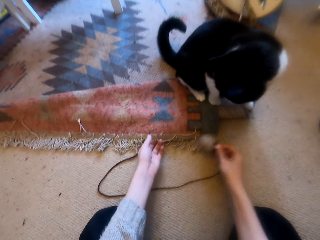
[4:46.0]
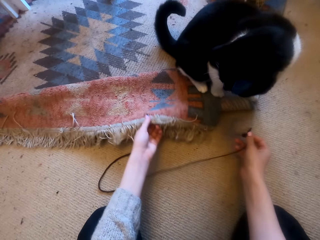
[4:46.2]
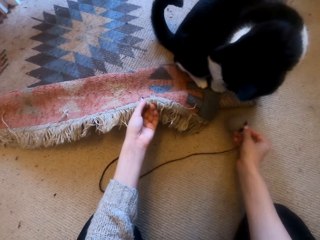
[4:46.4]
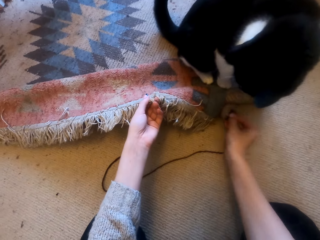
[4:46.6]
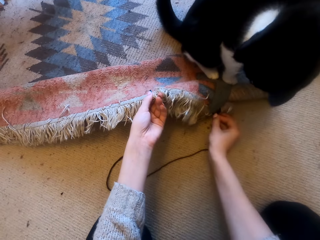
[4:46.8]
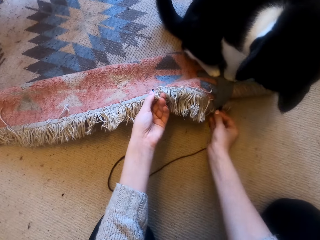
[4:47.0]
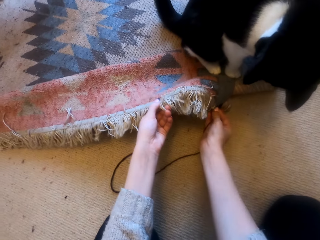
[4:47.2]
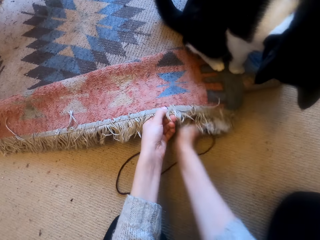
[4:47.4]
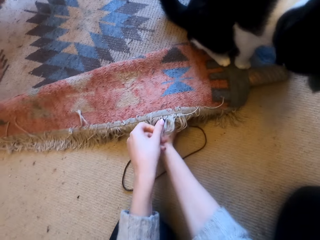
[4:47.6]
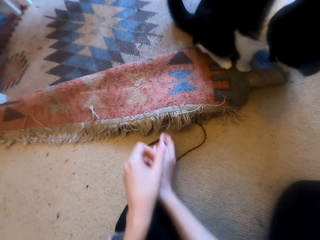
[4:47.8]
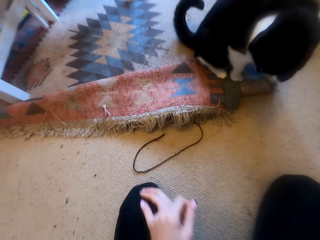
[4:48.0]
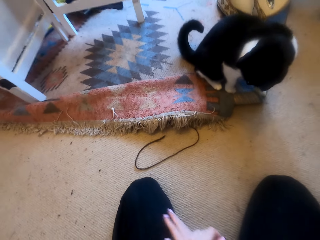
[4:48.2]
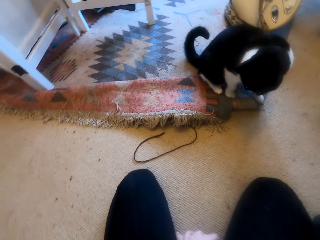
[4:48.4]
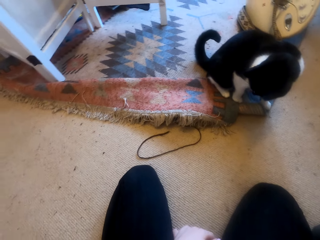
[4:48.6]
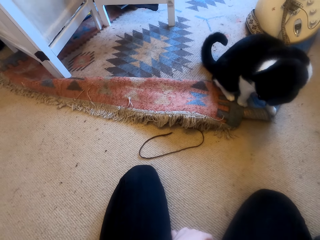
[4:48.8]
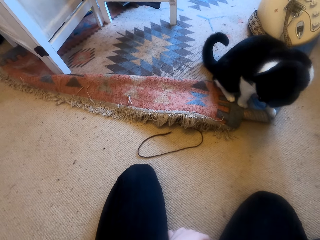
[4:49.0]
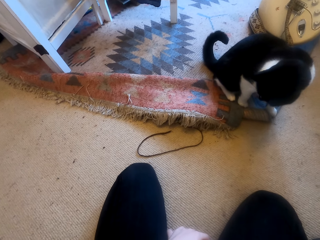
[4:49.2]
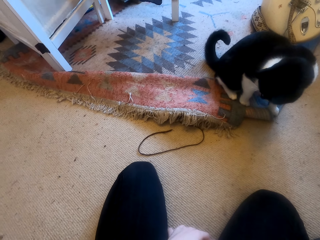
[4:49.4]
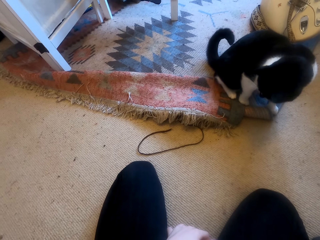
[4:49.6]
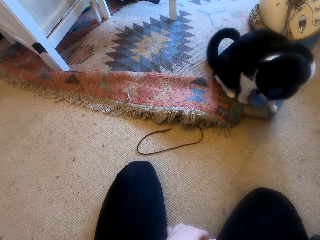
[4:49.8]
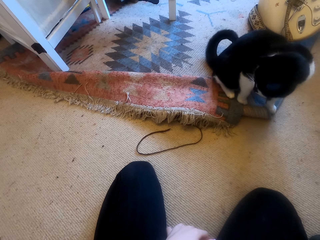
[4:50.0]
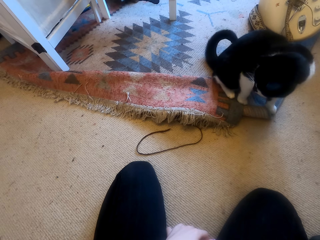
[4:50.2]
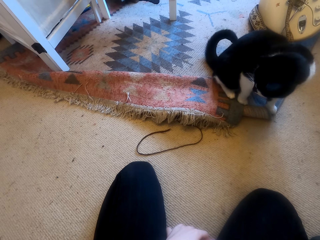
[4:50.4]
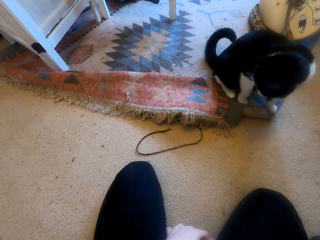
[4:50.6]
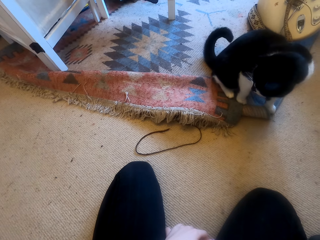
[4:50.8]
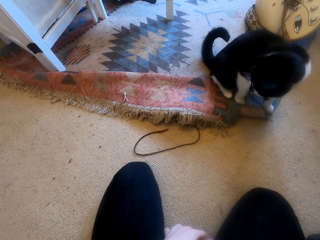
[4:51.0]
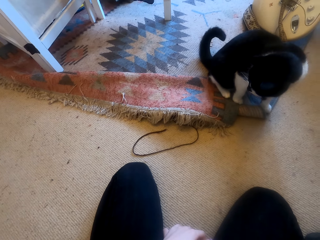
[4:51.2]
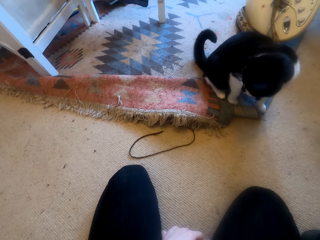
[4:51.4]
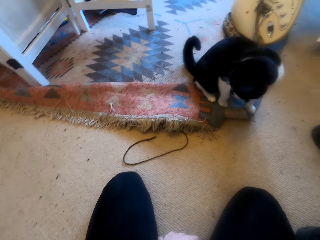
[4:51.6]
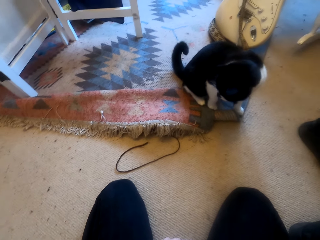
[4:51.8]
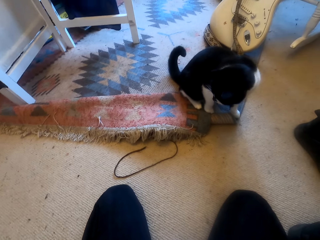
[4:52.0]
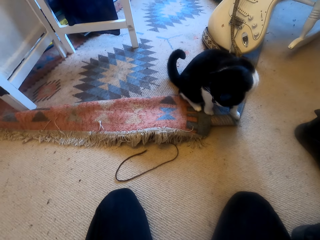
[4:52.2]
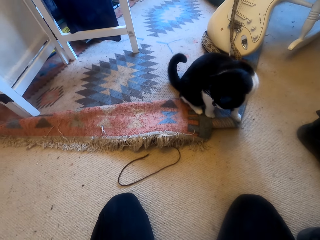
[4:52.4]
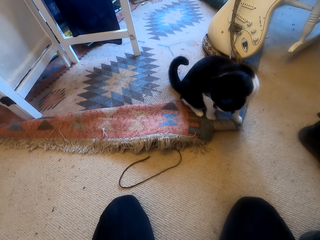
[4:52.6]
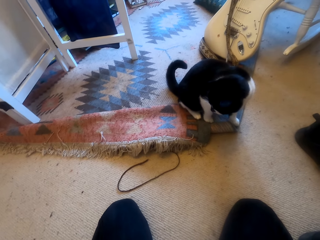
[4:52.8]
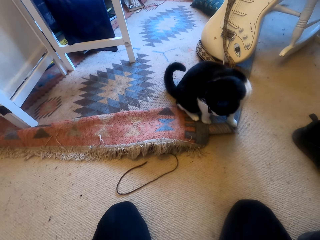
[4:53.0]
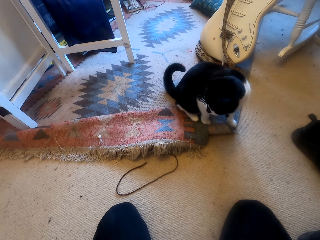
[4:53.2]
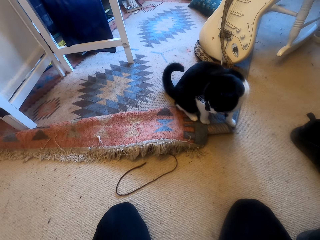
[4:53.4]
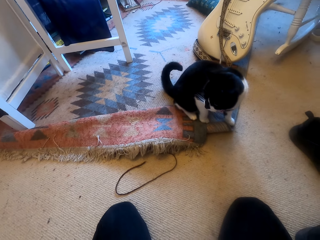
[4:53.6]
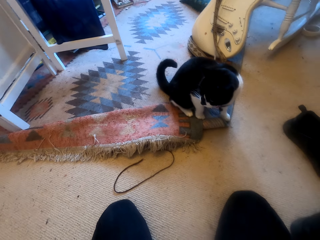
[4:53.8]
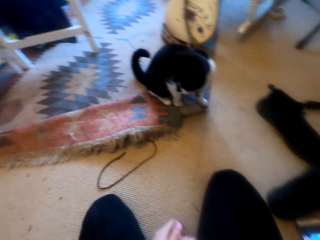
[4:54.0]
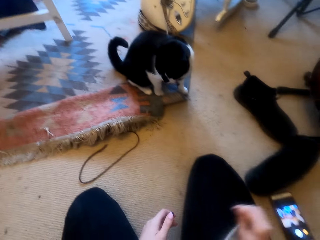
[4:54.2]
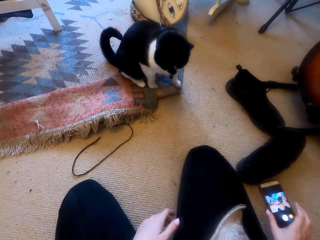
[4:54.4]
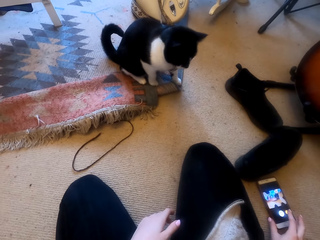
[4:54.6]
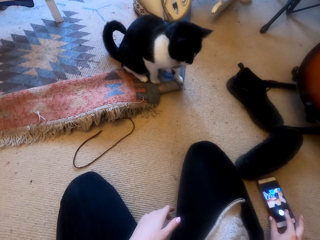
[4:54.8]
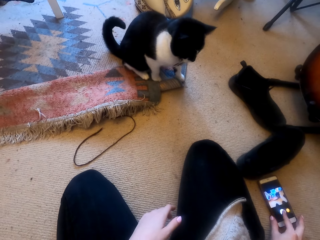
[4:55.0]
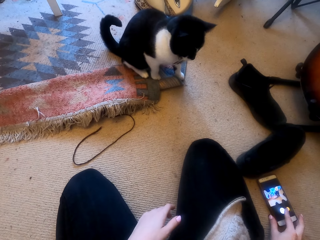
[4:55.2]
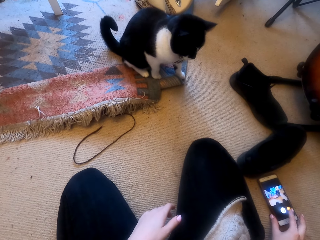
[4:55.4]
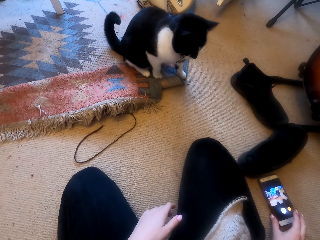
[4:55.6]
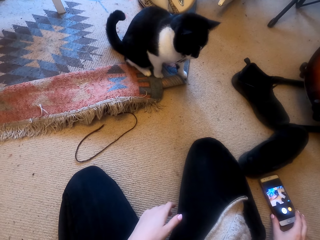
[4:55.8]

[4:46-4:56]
The camera wearer adjusts a carpet on the floor. They lift a rag. They put a yarn or thread under the rag on the floor. They look around a room. They look at a phone. They operate the mobile phone on the floor.
